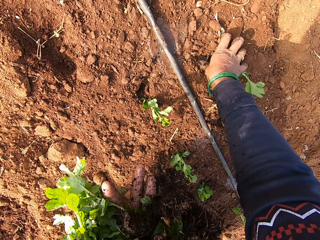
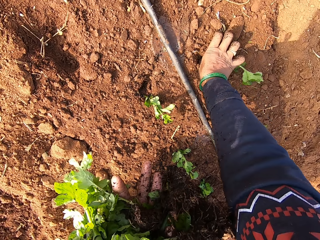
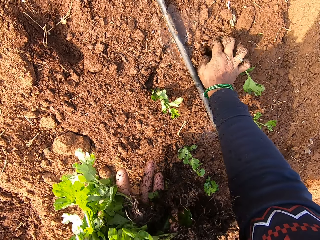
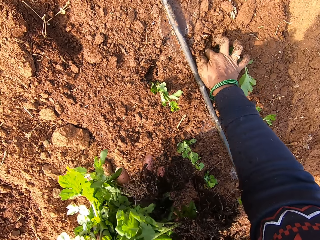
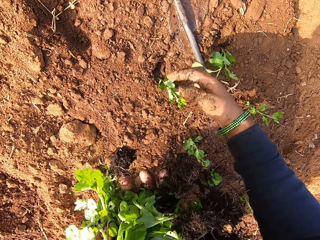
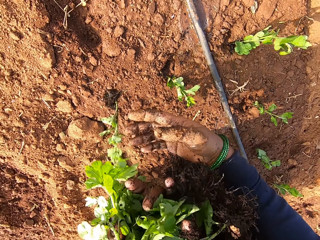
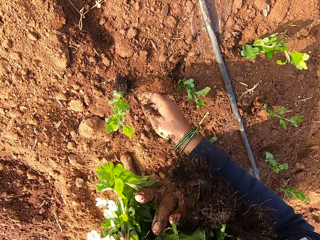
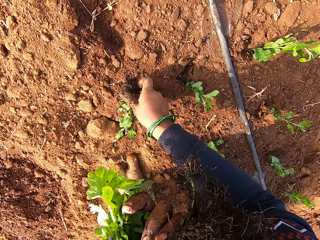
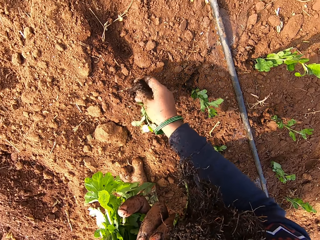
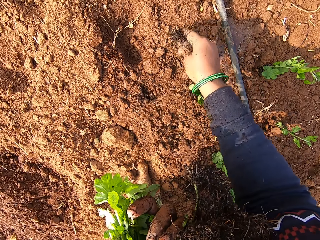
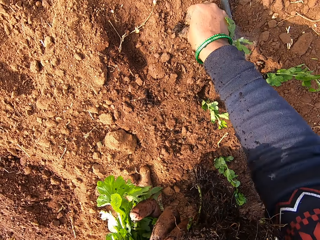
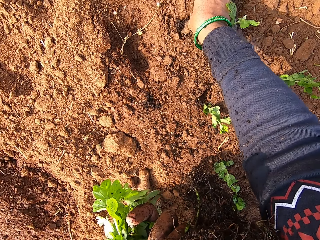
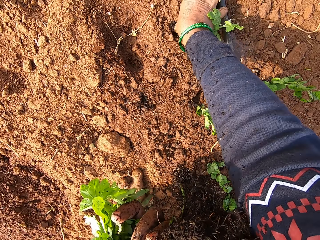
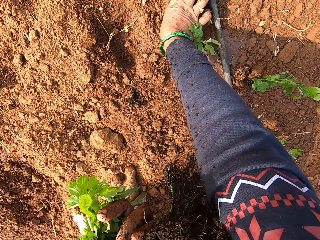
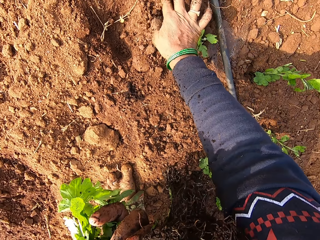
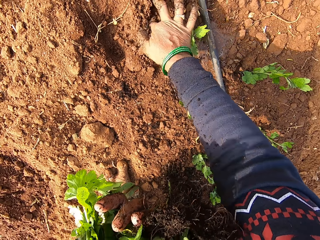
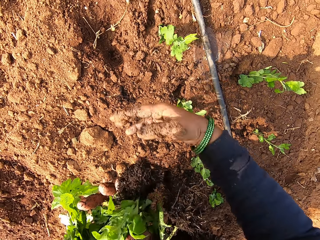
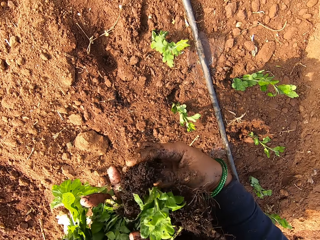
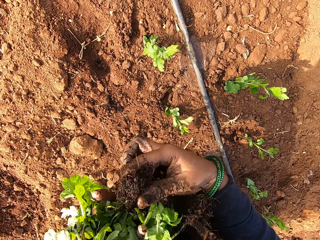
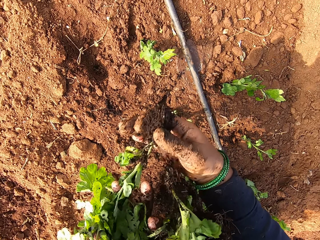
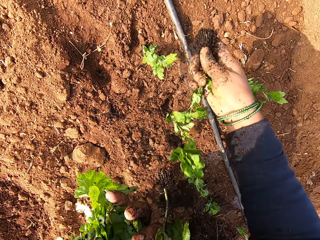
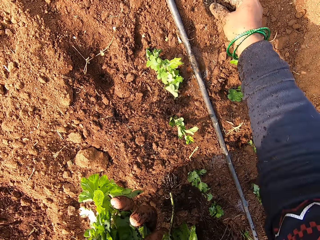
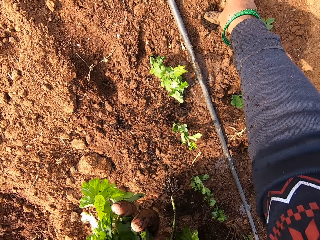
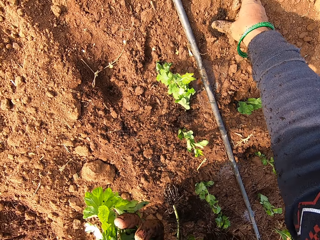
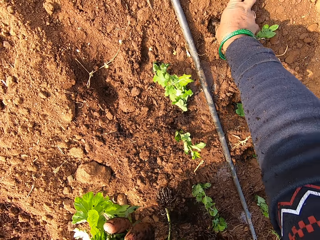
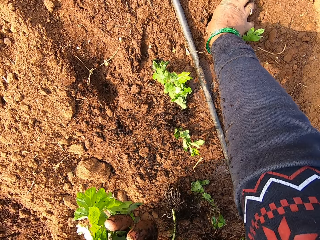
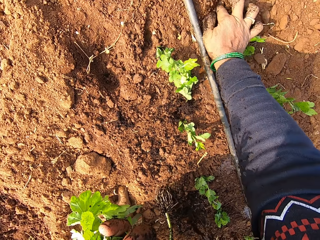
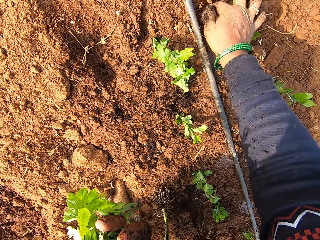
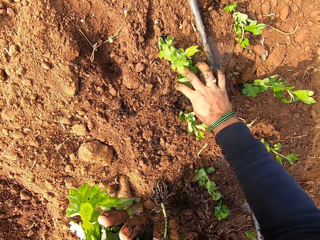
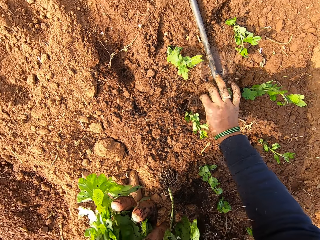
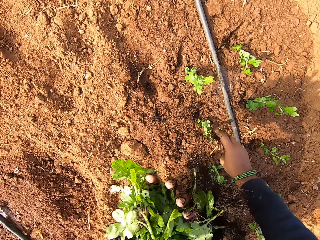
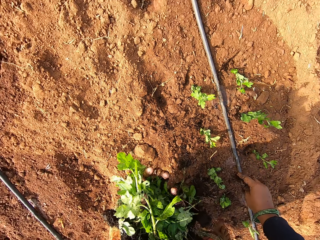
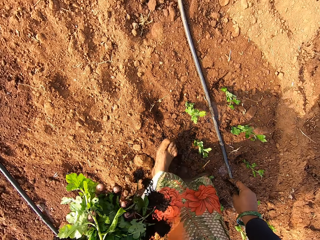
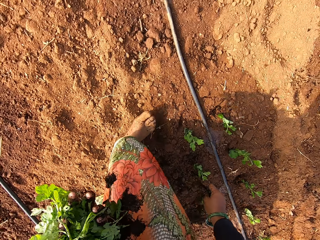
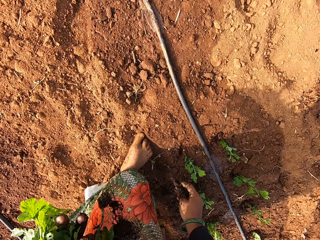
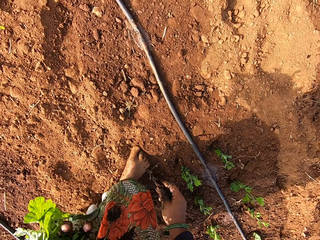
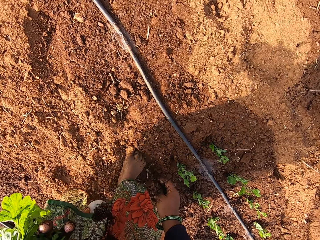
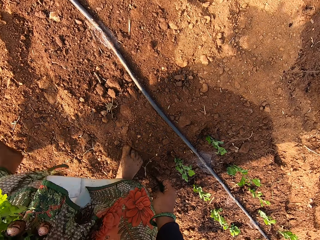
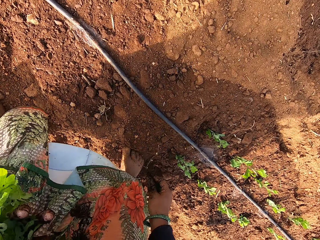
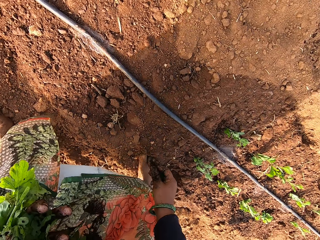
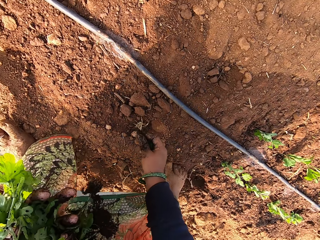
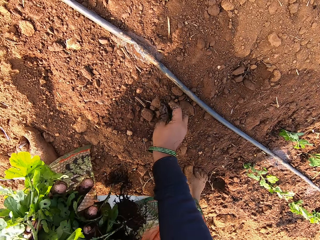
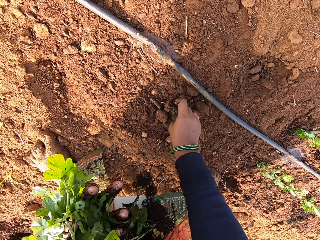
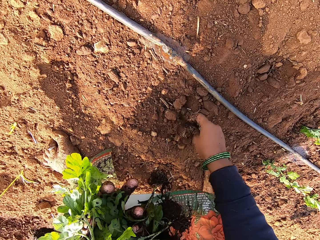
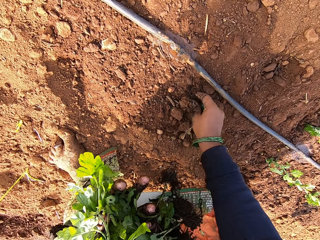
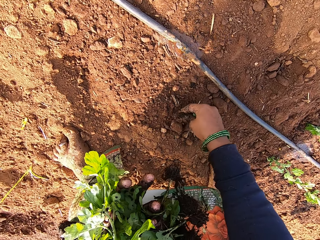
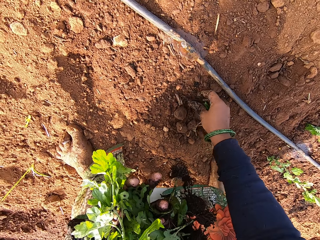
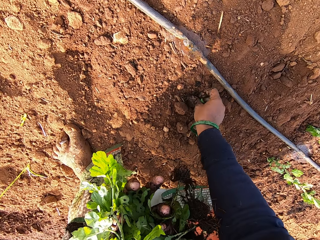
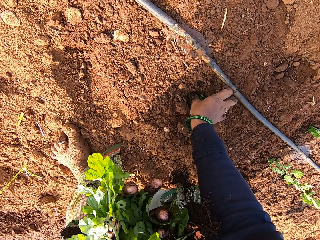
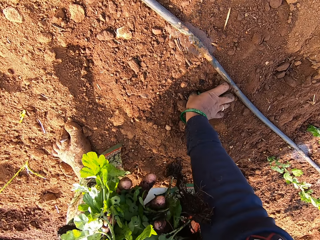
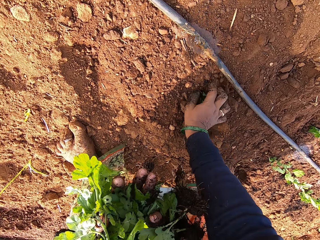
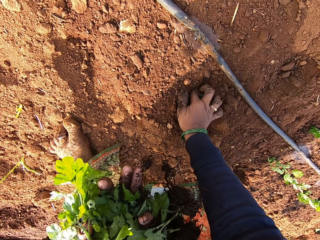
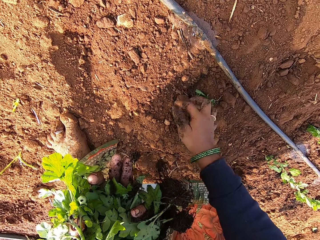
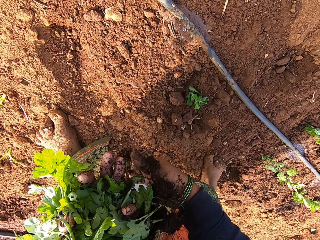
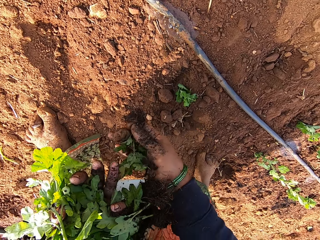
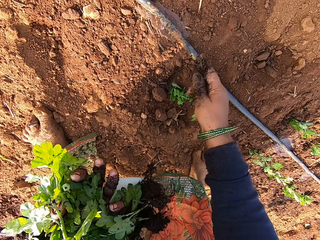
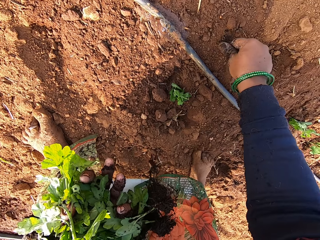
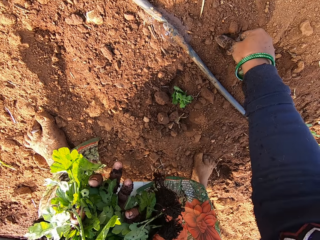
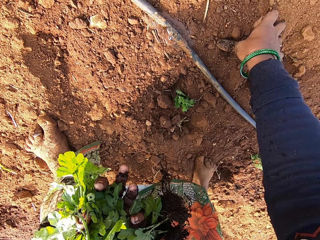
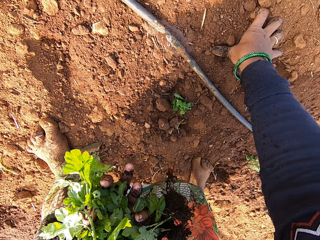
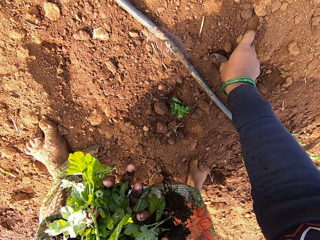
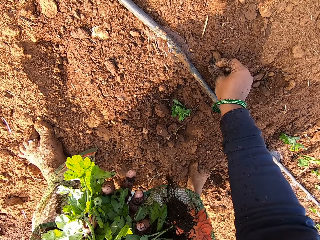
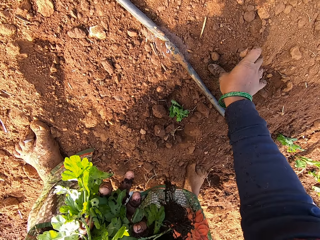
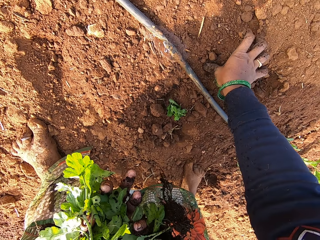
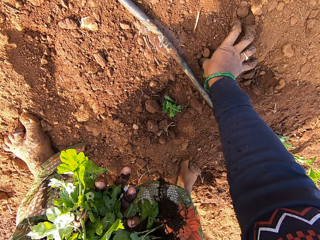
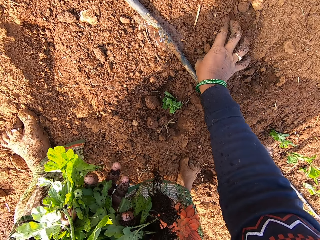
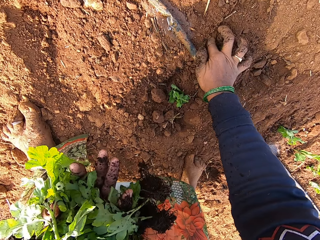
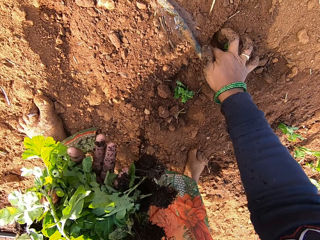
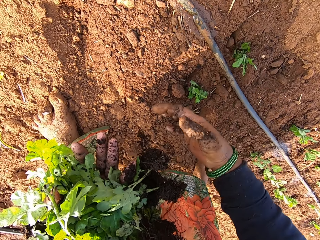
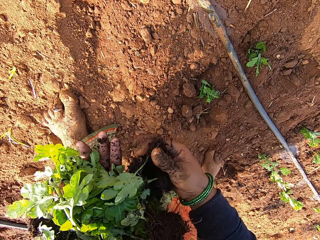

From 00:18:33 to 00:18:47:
The camera wearer plants a seedling in the ground with her right hand. She picks a seedling from the ground with her right hand. She plants the seedling in the ground with her right hand. She picks a seedling from her left hand with her right hand. A lady talks to the camera wearer. The camera wearer plants the seedling in the ground with her right hand. She talks to the lady. She picks a seedling from the ground with her right hand. She moves forward. She plants the seedling in the ground with her right hand. She picks a seedling from her left hand with her right hand. She talks to the lady. She plants the seedling in the ground with her right hand. The lady talks to the camera wearer.

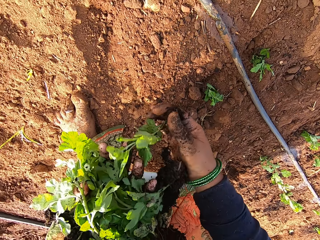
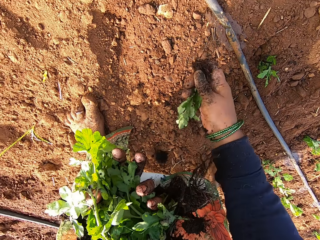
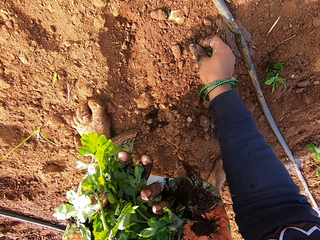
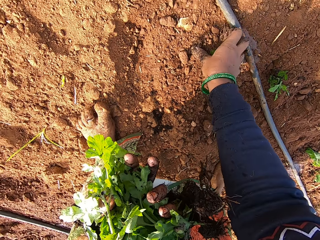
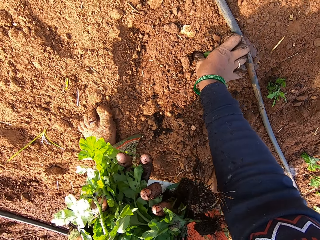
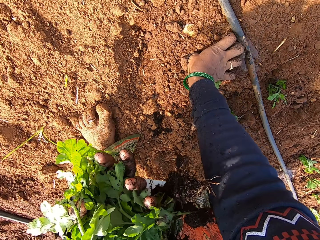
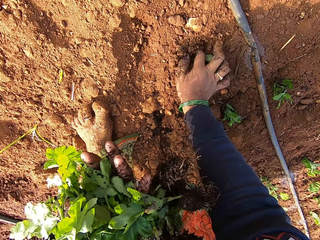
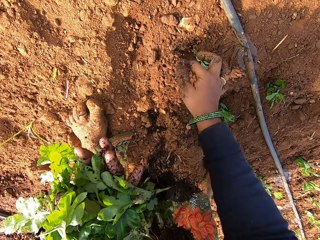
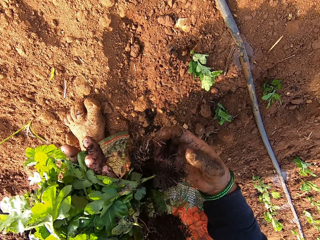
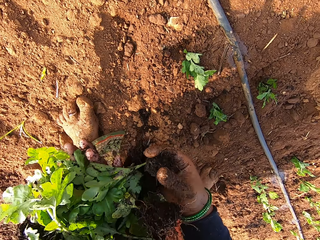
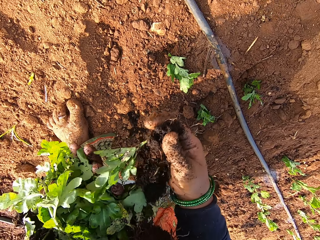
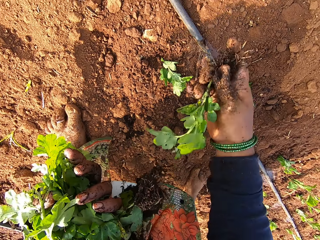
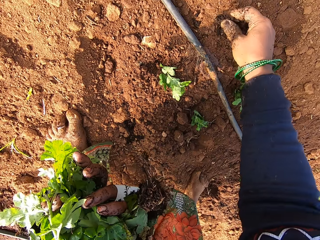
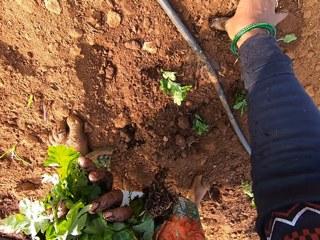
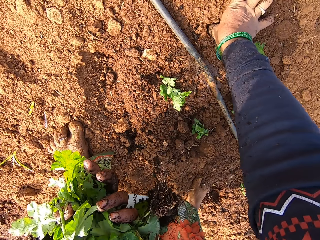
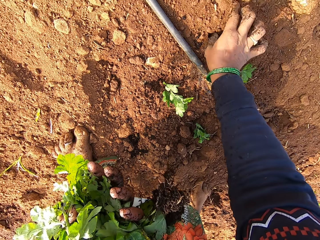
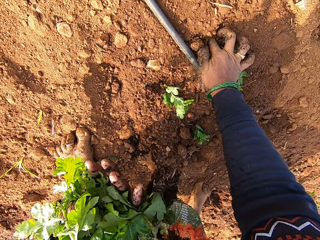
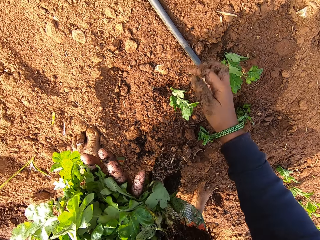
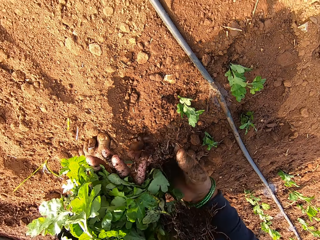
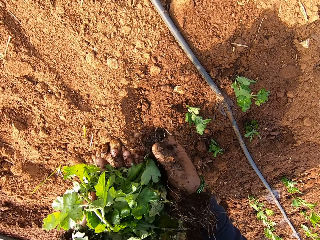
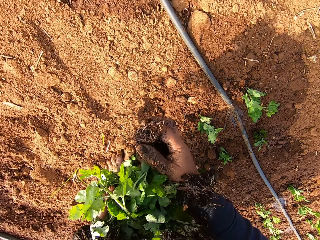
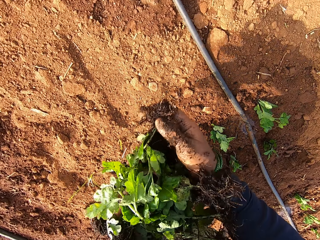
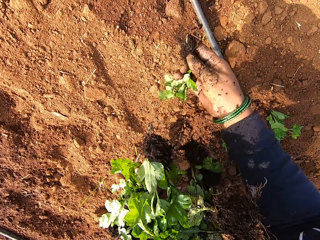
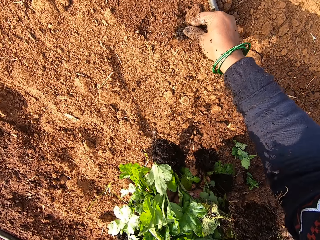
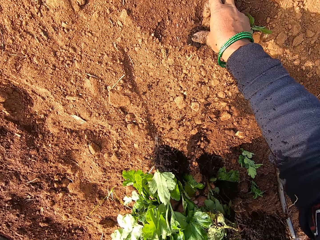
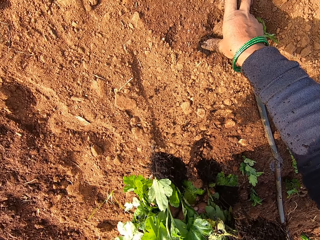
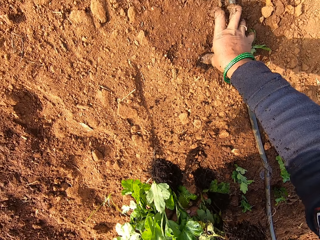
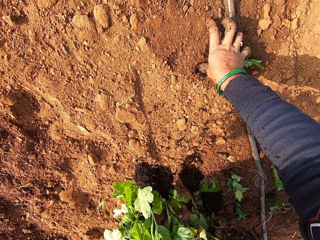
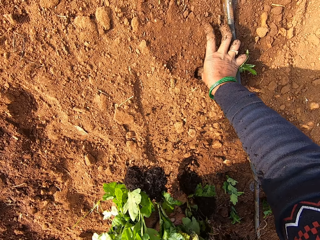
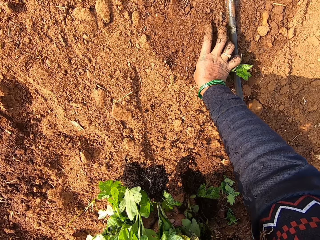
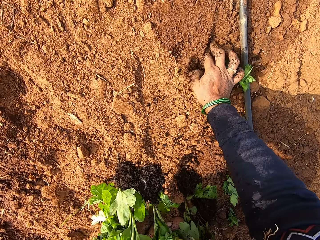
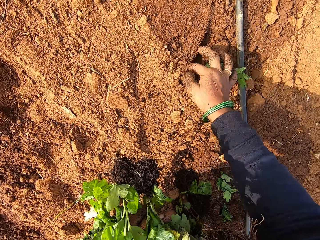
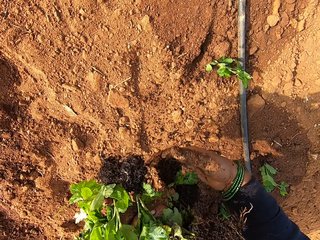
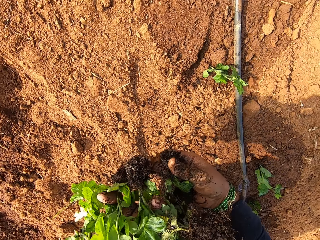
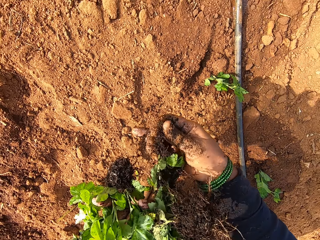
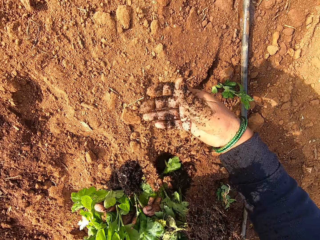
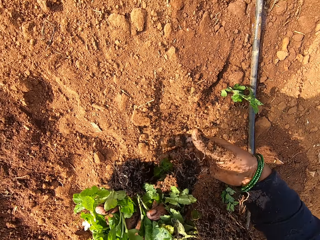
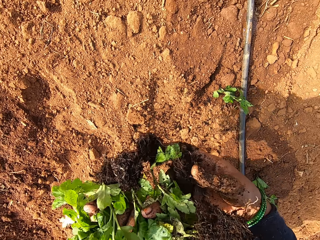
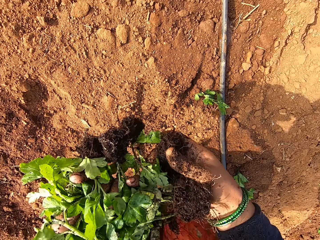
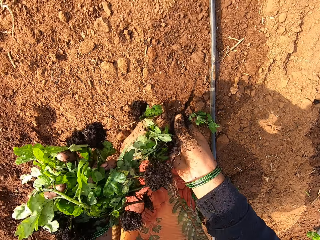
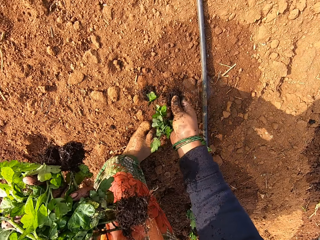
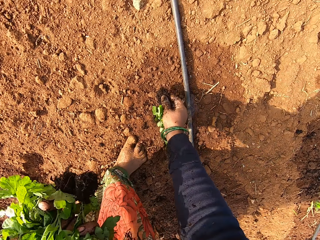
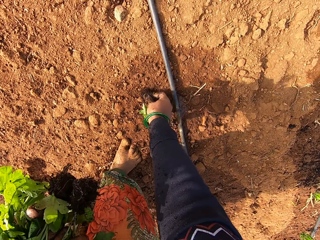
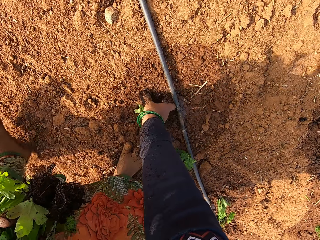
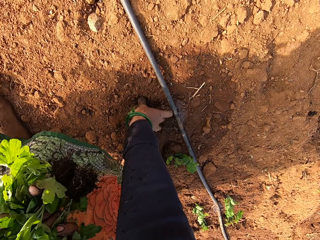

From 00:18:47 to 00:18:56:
The camera wearer picks a seedling from her left hand with her right hand. She plants the seedling in the ground with her right hand. She picks a seedling from her left hand with her right hand. She plants the seedling in the ground with her right hand. She picks a seedling from her left hand with her right hand. She plants the seedling in the ground with her right hand. She talks to a lady. She picks seedlings from her left hand with her right hand. She plants the seedling in the ground with her right hand.
